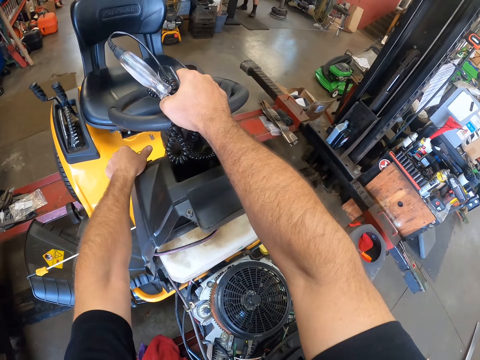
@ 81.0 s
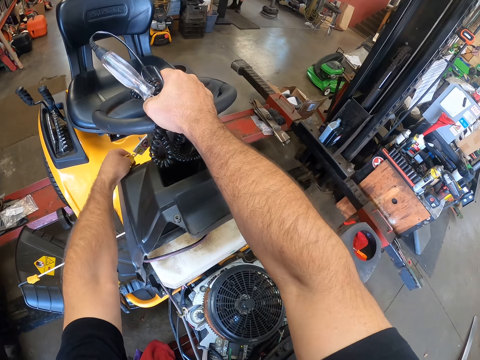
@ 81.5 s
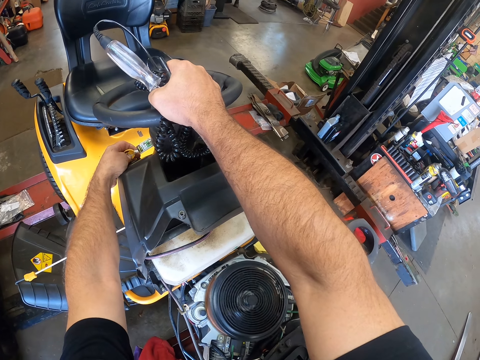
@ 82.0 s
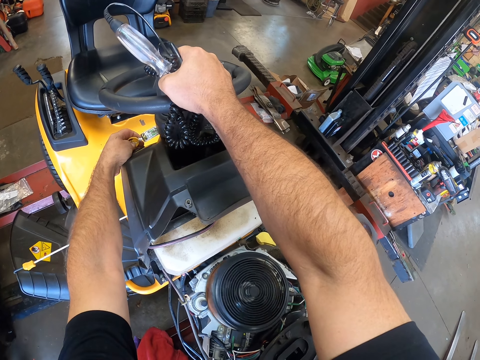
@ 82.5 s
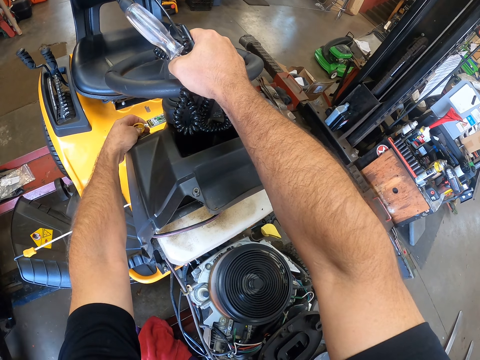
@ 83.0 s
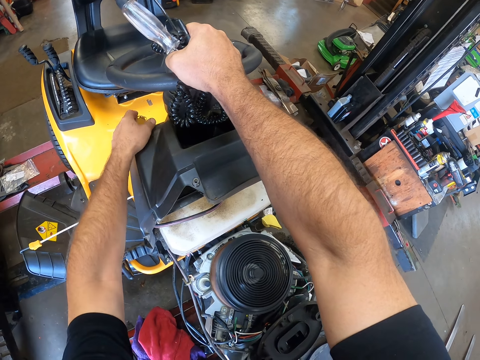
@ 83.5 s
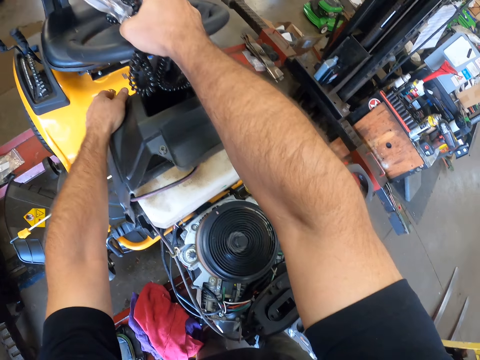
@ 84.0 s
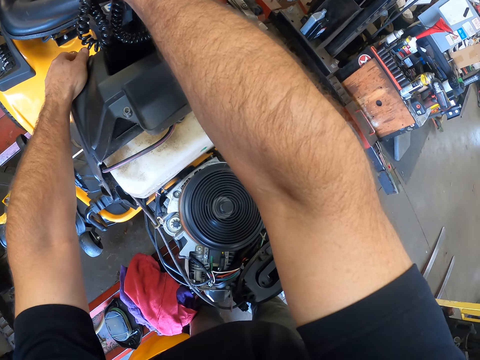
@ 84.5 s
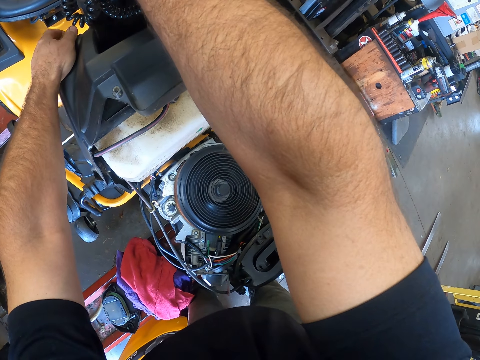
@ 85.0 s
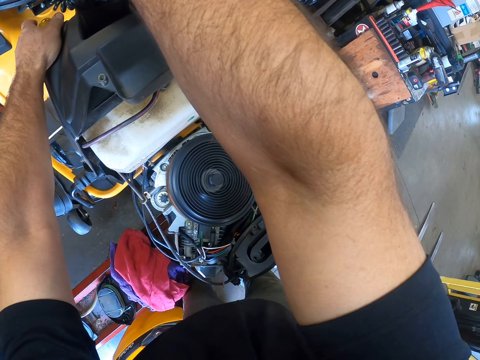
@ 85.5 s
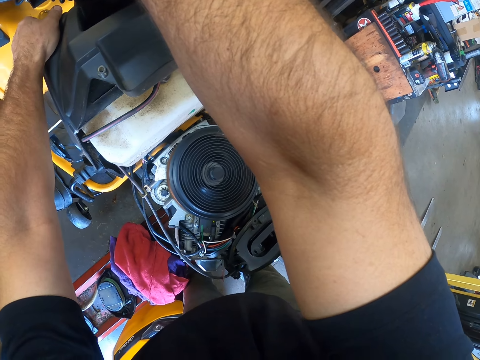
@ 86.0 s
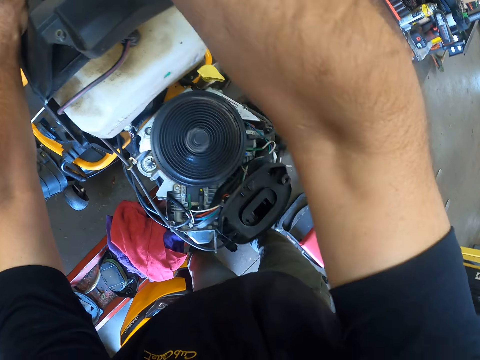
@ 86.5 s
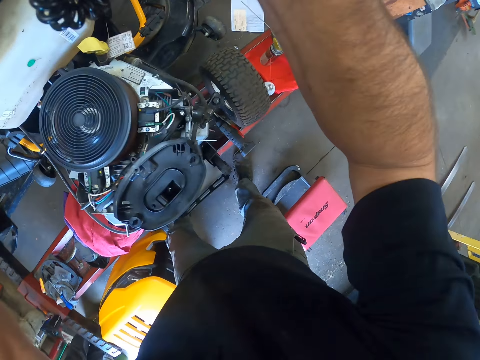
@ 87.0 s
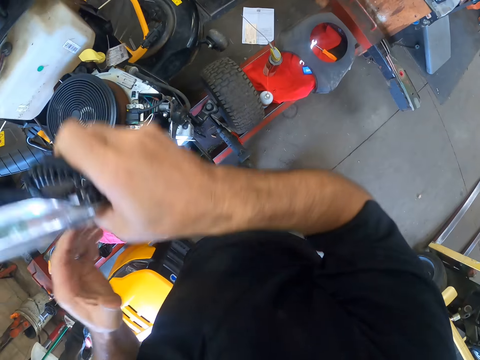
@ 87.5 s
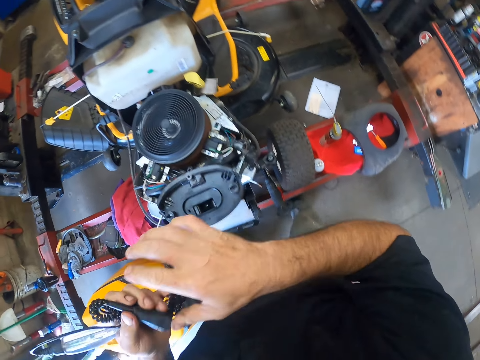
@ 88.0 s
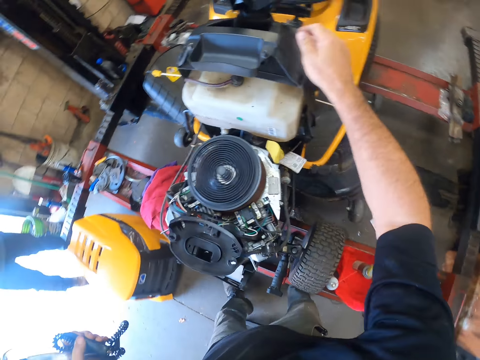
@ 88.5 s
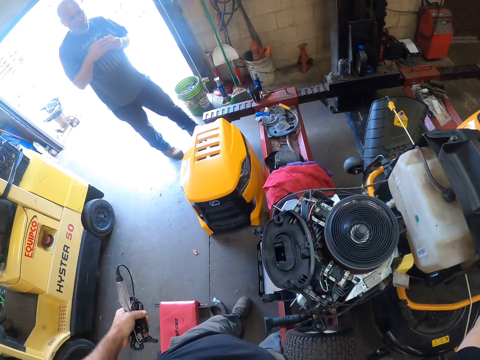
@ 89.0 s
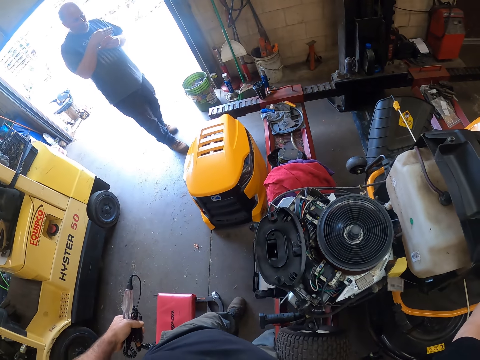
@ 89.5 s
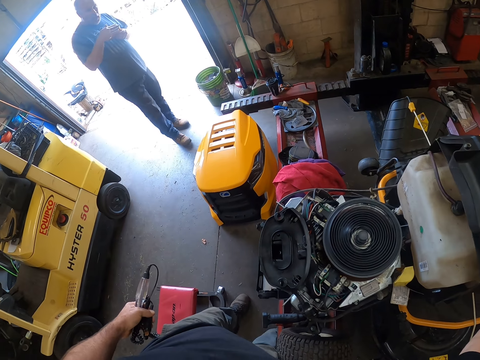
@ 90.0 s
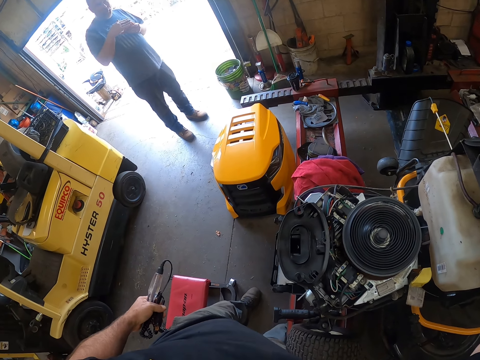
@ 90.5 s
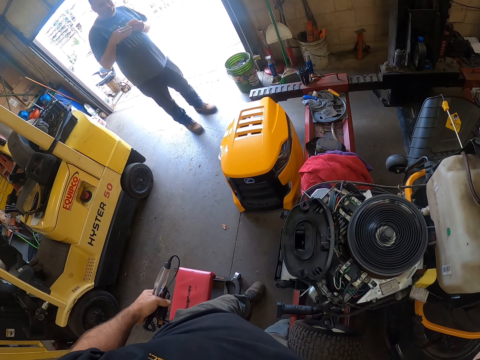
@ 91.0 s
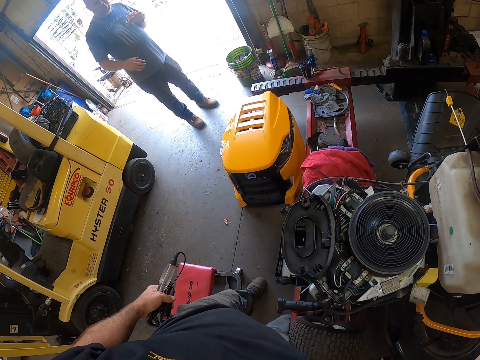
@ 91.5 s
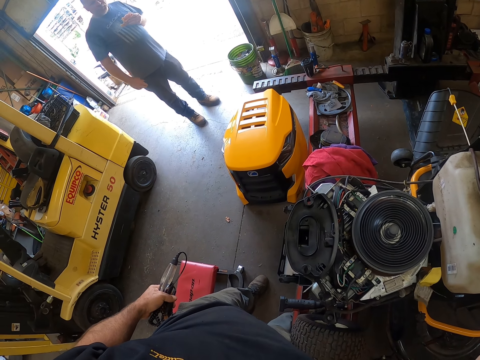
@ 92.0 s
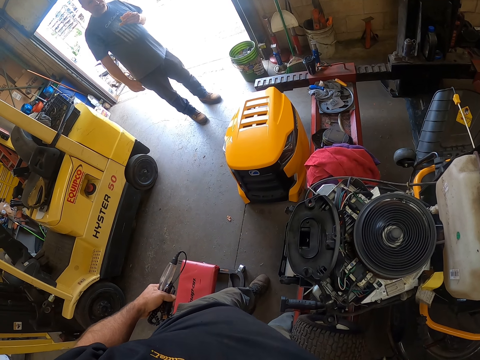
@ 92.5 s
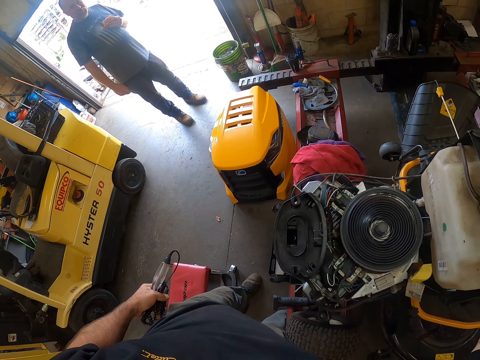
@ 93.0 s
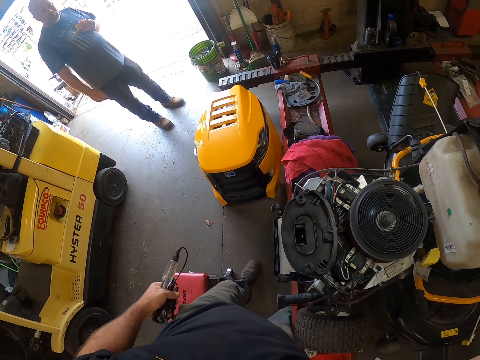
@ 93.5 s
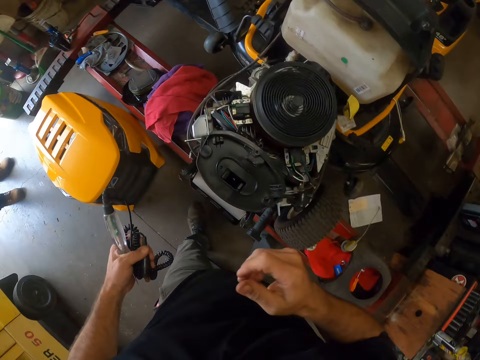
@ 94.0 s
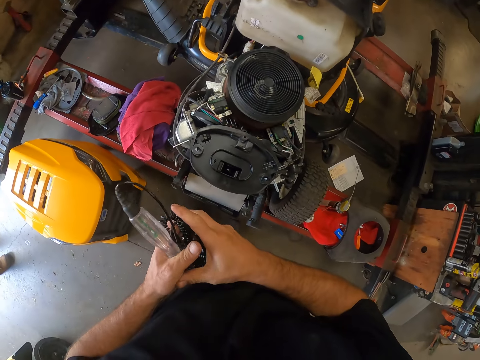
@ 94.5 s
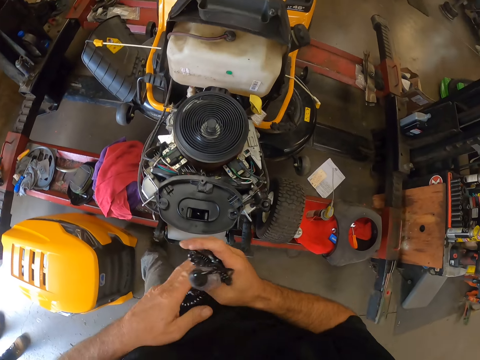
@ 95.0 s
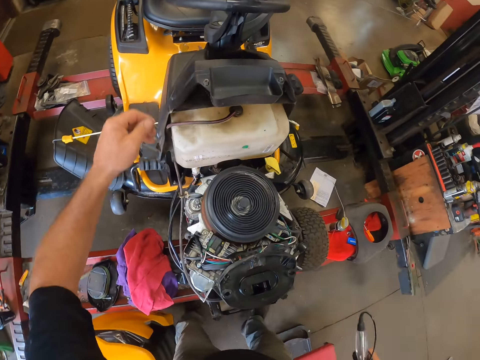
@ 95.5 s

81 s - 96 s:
The camera wearer touches a button. He passes the spiral wire to his left hand. A man eats snacks and steps back a bit. The camera wearer touches another part of the mower with his right hand. The man dials a phone. The camera wearer passes the spiral wire to his right hand. He holds the wire.

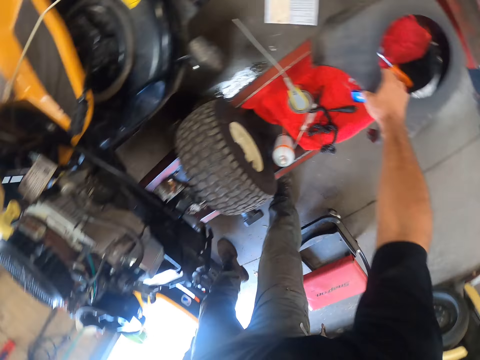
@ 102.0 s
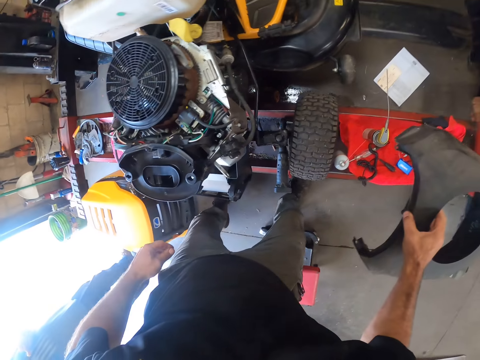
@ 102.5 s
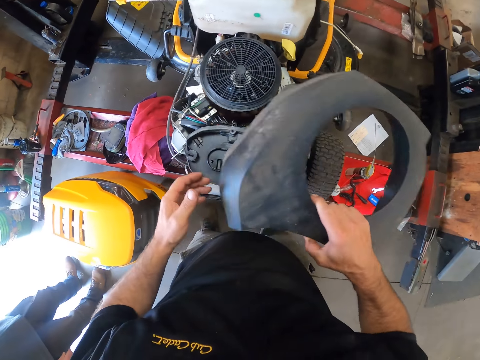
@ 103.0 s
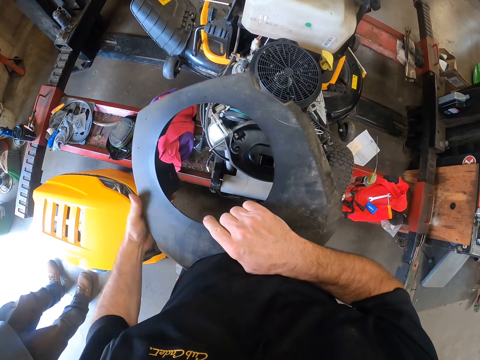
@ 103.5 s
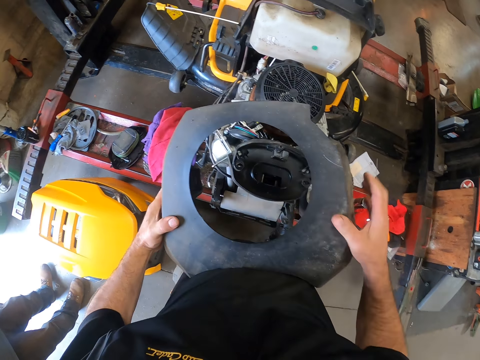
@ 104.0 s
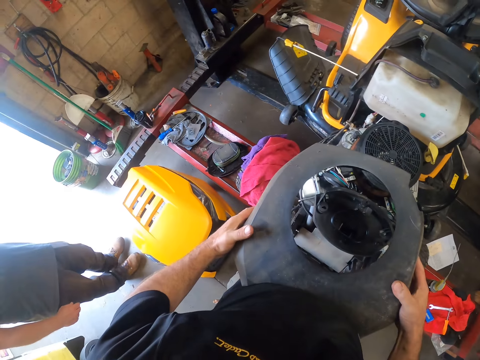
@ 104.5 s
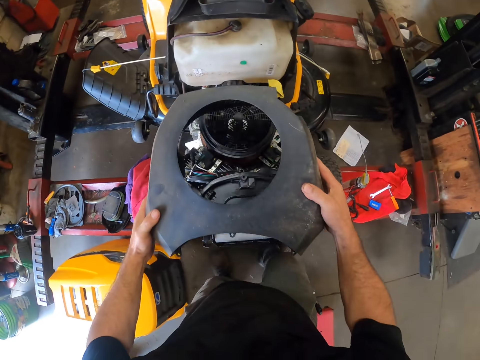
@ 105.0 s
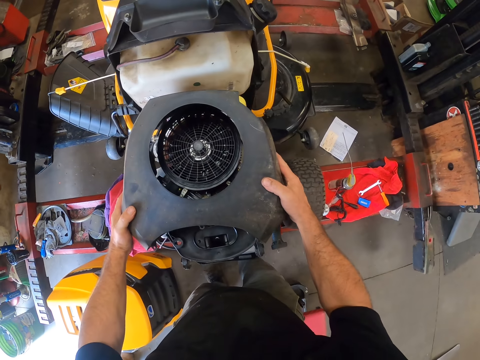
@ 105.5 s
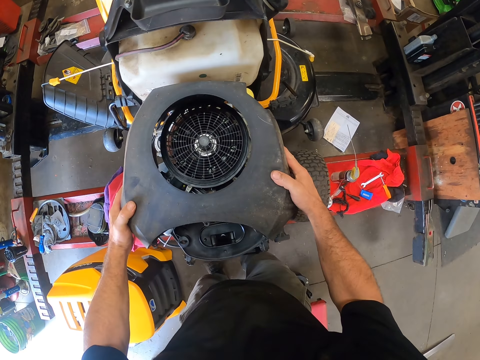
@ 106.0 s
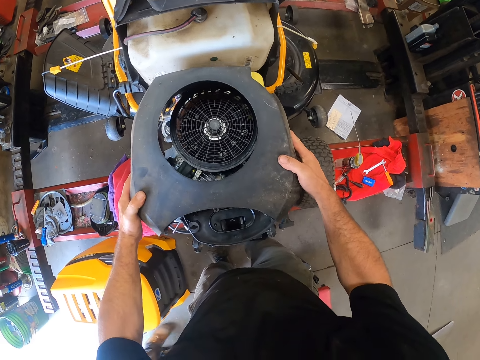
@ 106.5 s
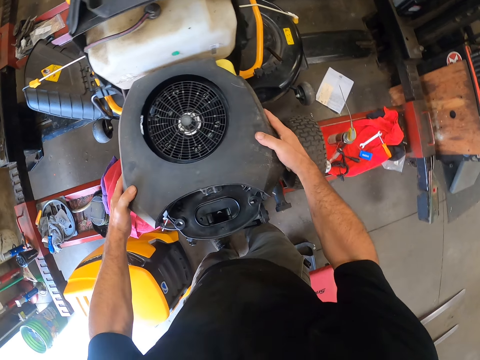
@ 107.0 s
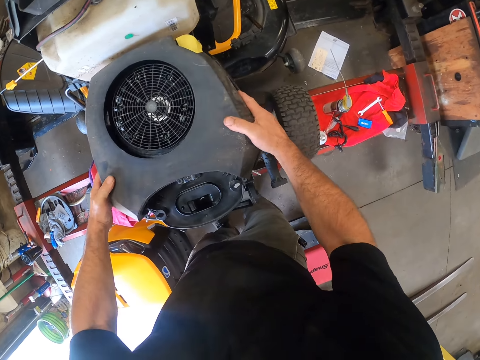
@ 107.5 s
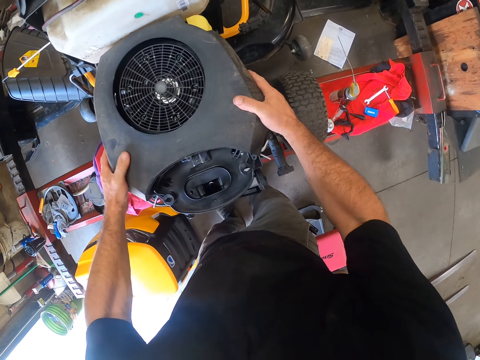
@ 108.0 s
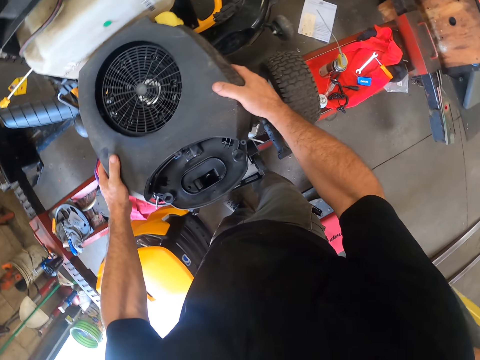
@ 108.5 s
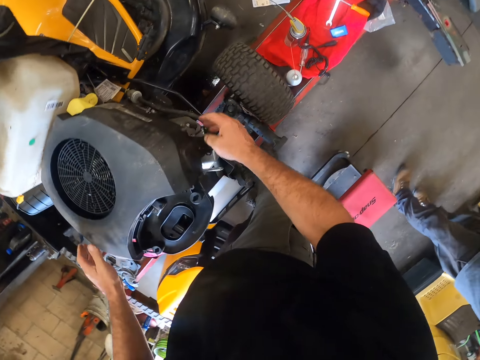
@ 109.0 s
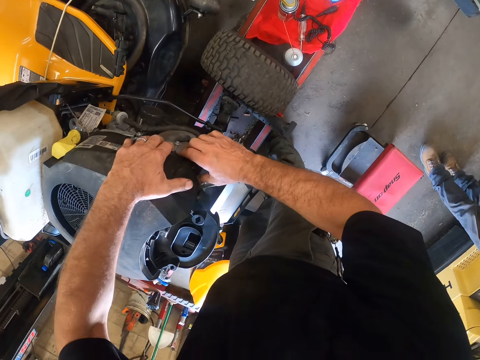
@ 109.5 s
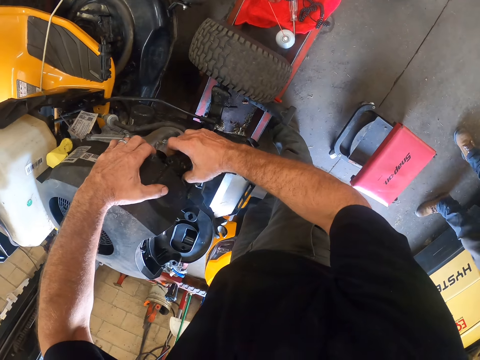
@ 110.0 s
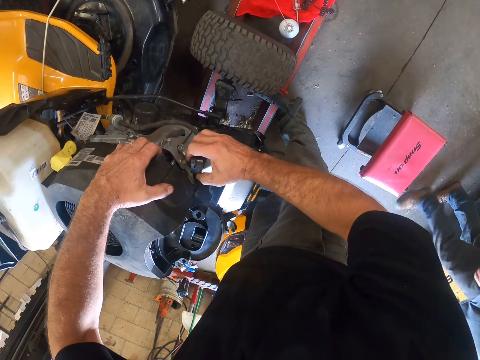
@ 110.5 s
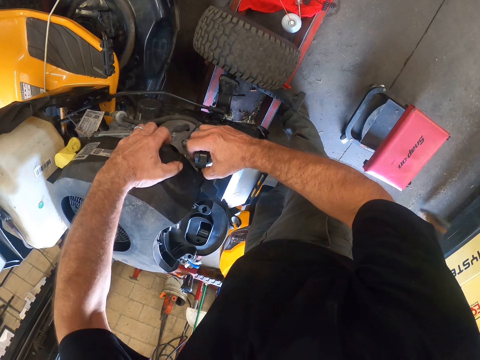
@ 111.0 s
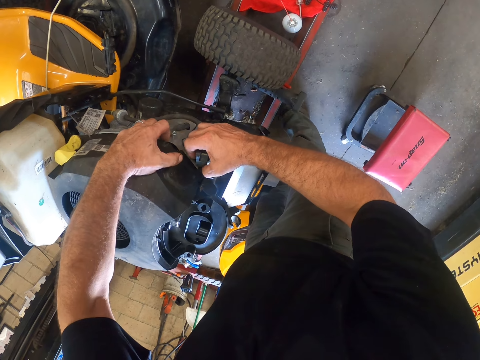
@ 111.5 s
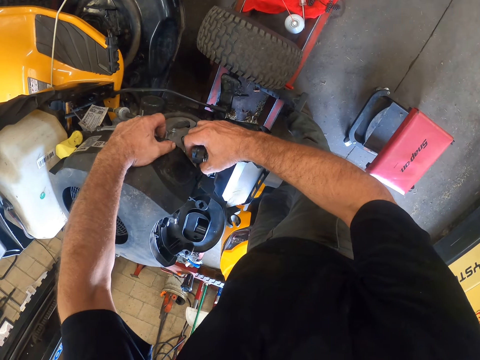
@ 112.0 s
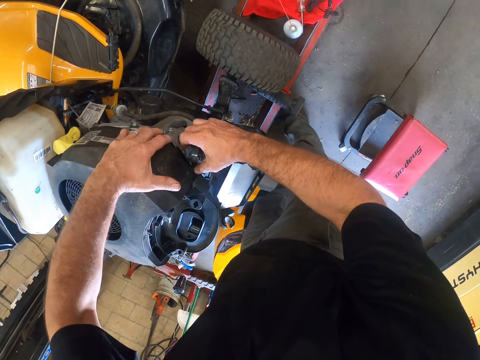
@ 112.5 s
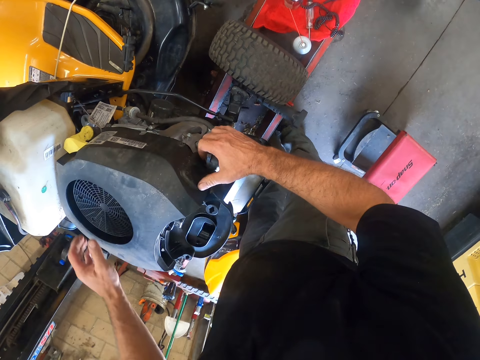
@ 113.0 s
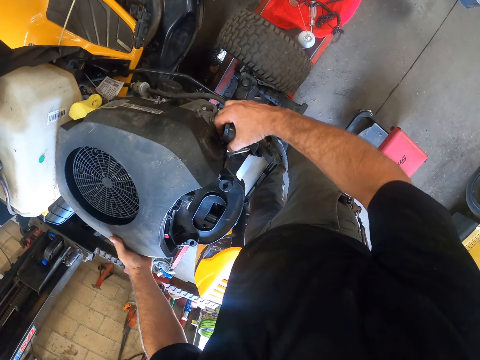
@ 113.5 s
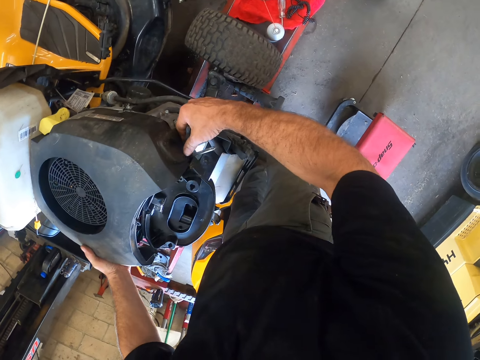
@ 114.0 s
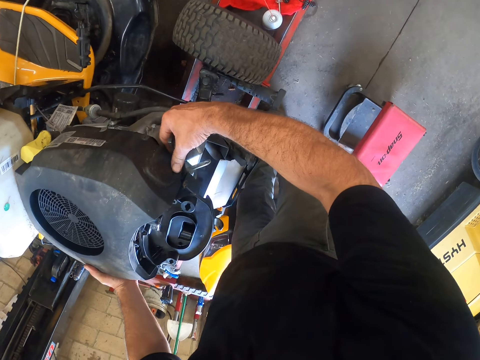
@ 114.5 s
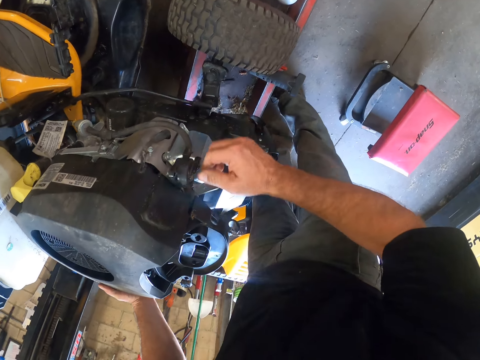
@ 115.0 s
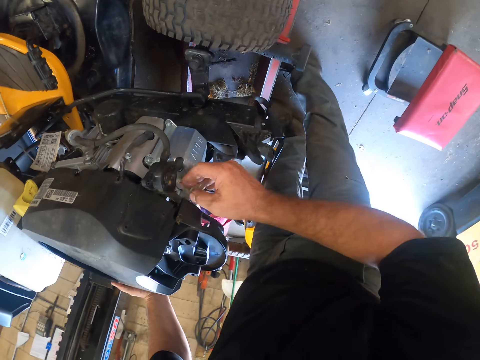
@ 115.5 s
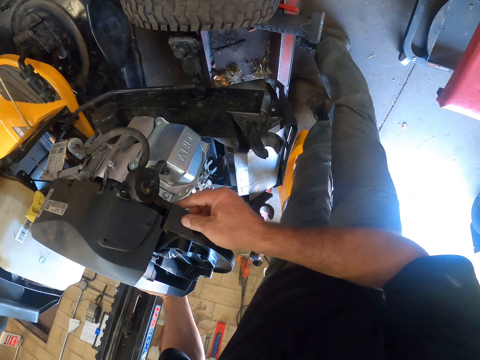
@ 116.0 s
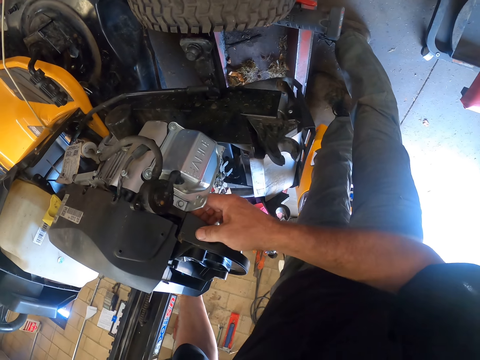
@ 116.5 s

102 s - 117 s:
The camera wearer picks up the rubber cover from the iron platform with his right hand. He holds the rubber cover with both hands. He fixes the rubber cover on the mower with both hands. He adjusts a black rubber cap with his right hand. He adjusts the rubber cover on the mower with his left hand. He adjusts the plastic cover in the mower with his right hand.
